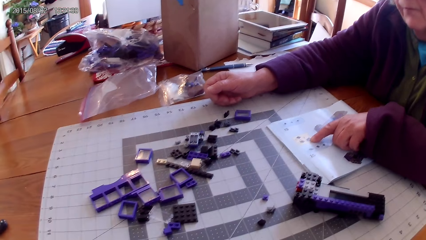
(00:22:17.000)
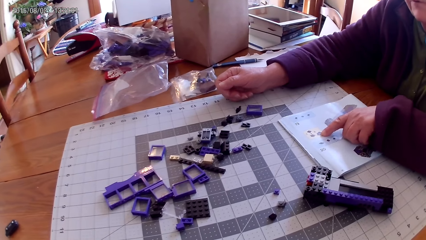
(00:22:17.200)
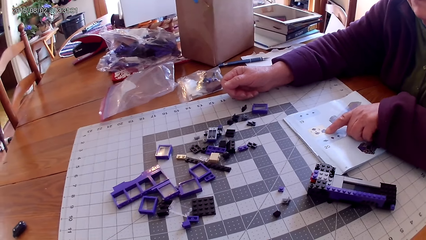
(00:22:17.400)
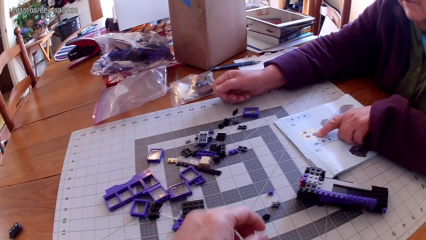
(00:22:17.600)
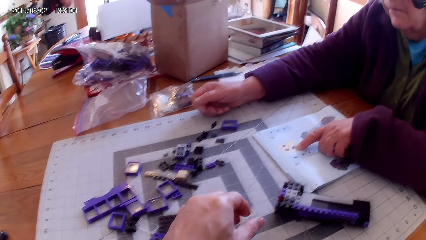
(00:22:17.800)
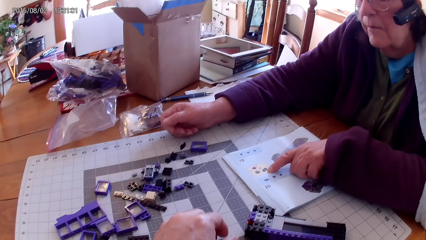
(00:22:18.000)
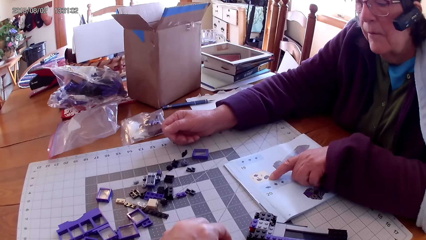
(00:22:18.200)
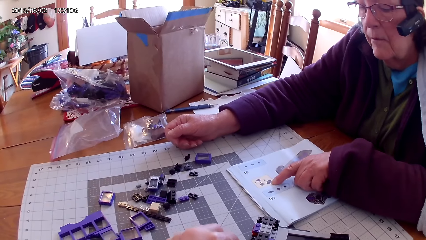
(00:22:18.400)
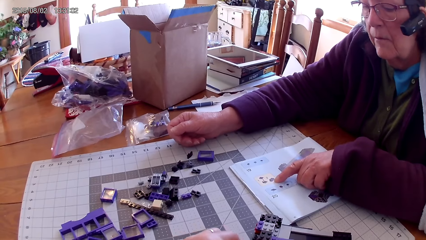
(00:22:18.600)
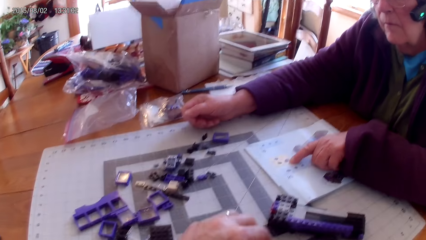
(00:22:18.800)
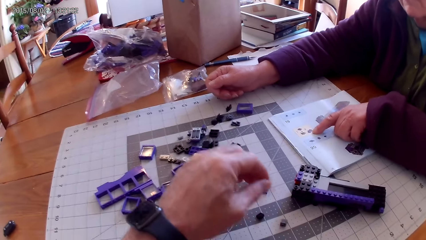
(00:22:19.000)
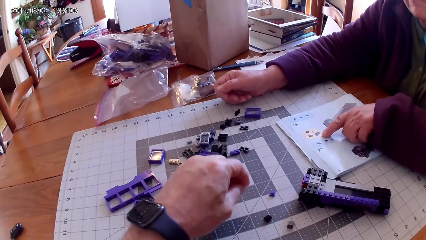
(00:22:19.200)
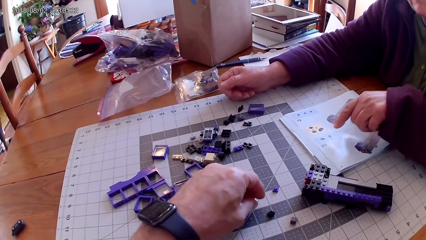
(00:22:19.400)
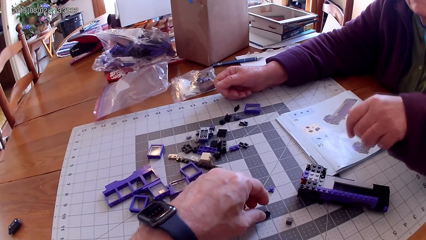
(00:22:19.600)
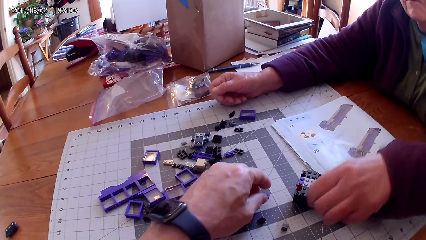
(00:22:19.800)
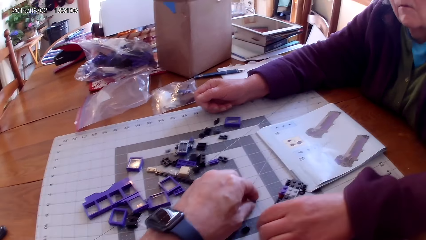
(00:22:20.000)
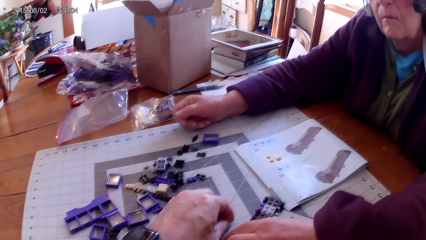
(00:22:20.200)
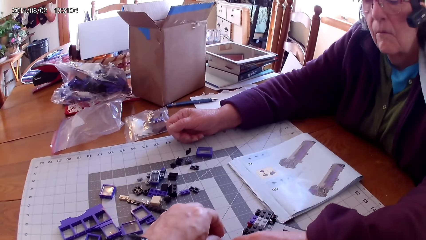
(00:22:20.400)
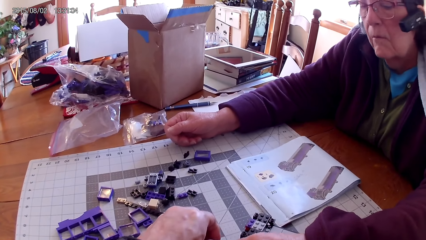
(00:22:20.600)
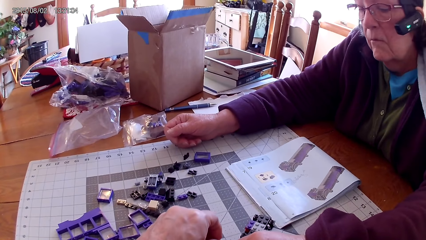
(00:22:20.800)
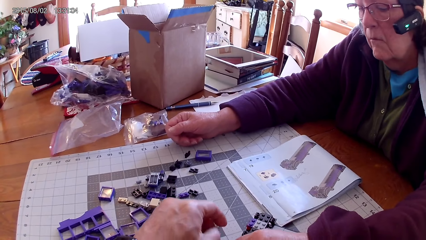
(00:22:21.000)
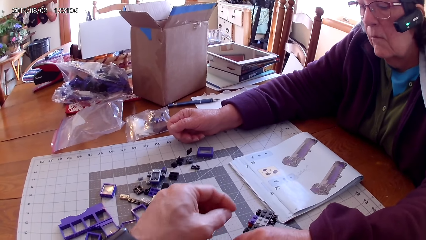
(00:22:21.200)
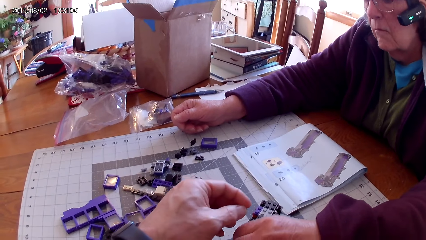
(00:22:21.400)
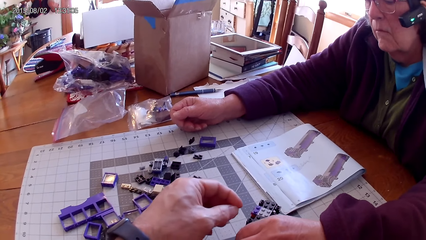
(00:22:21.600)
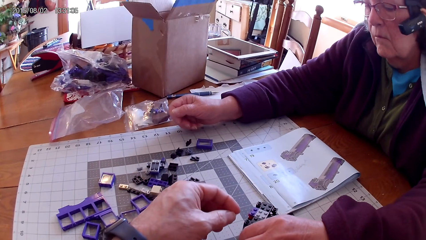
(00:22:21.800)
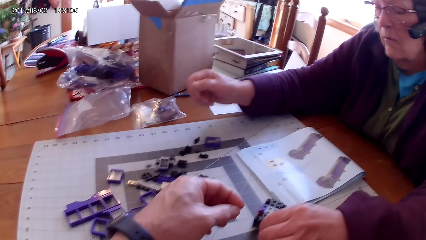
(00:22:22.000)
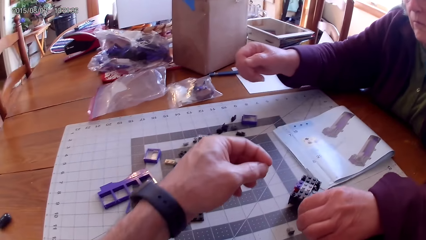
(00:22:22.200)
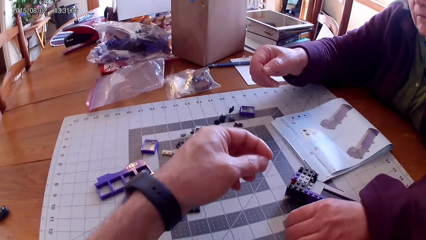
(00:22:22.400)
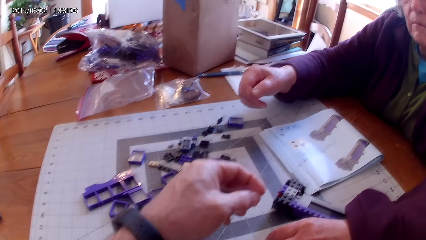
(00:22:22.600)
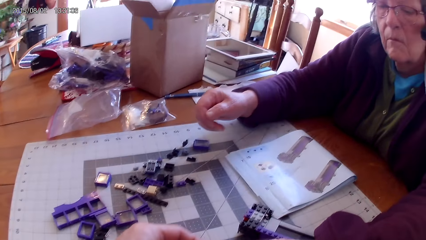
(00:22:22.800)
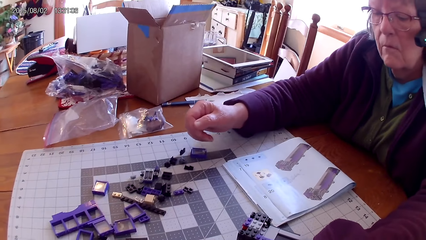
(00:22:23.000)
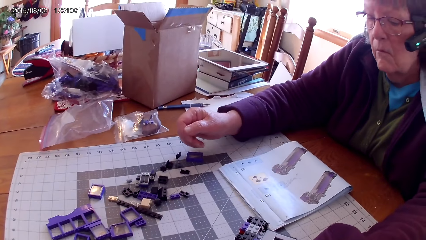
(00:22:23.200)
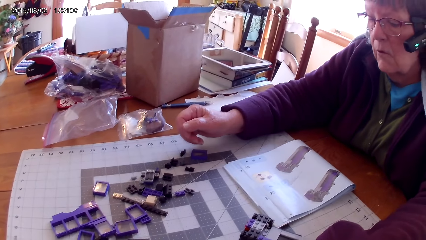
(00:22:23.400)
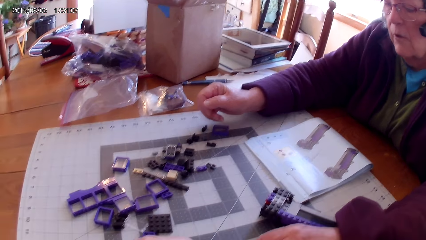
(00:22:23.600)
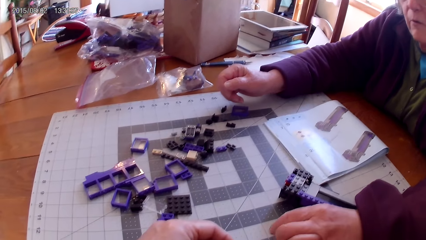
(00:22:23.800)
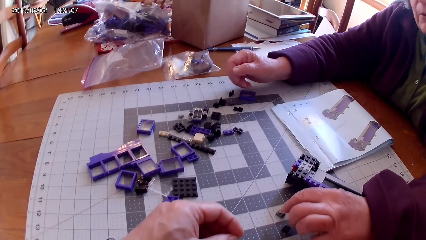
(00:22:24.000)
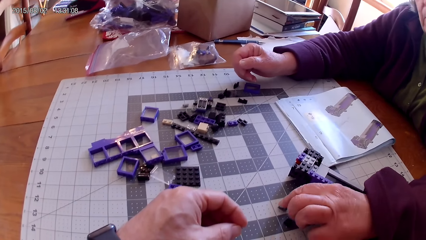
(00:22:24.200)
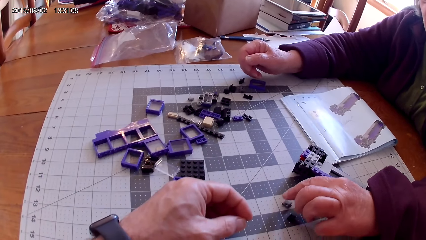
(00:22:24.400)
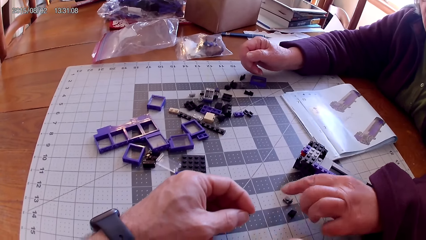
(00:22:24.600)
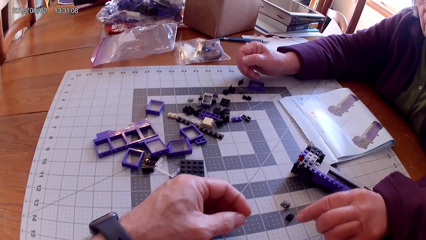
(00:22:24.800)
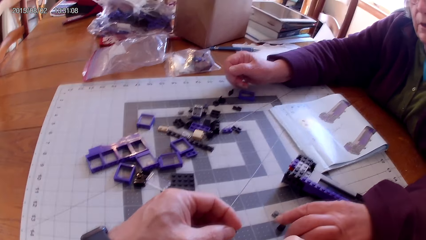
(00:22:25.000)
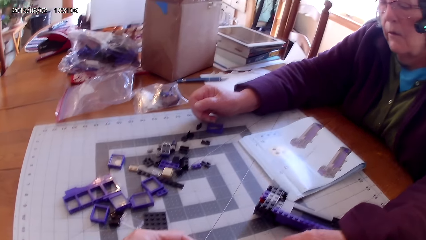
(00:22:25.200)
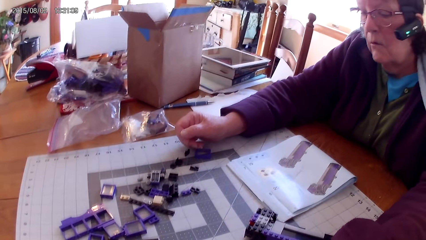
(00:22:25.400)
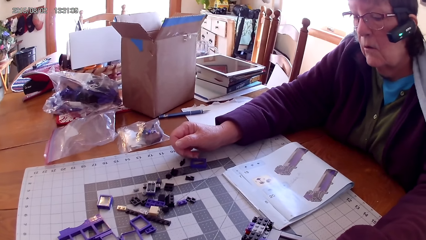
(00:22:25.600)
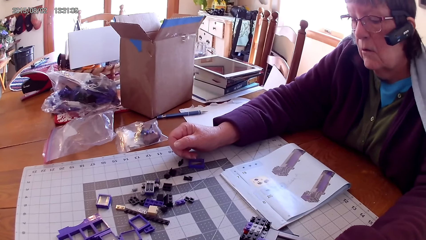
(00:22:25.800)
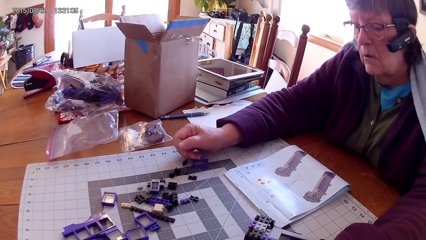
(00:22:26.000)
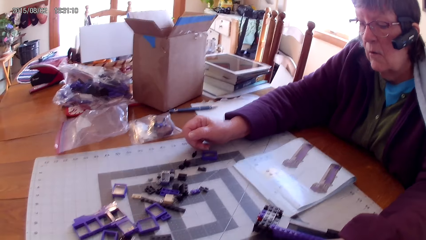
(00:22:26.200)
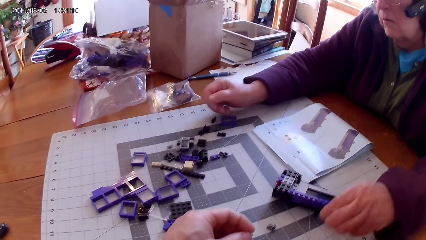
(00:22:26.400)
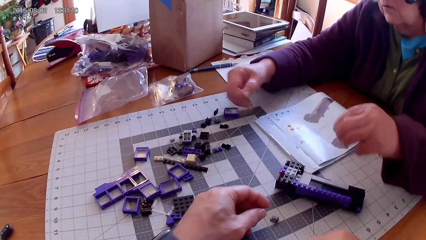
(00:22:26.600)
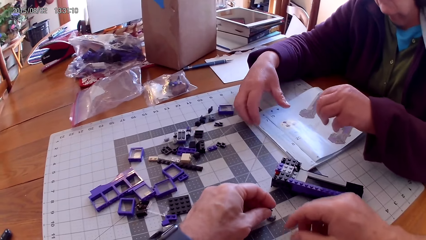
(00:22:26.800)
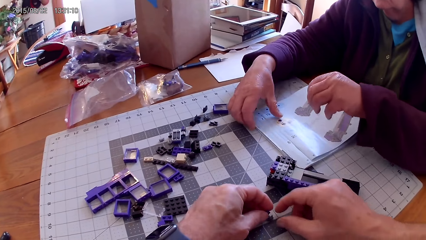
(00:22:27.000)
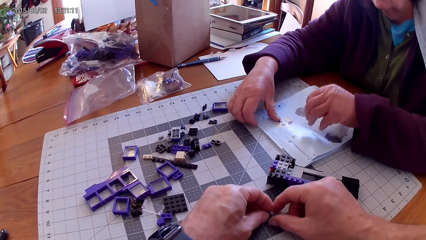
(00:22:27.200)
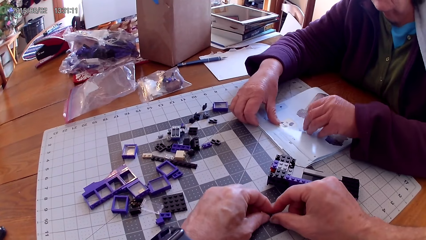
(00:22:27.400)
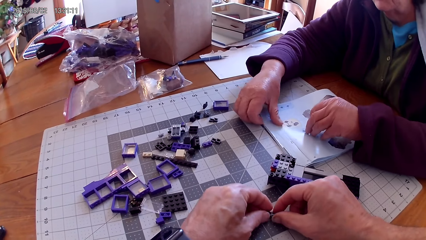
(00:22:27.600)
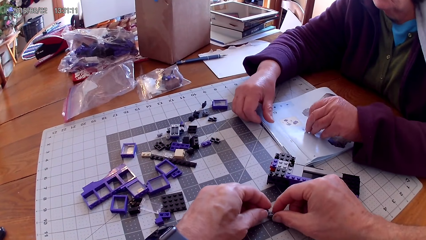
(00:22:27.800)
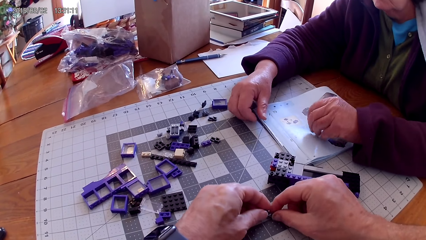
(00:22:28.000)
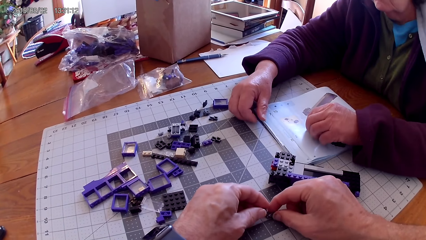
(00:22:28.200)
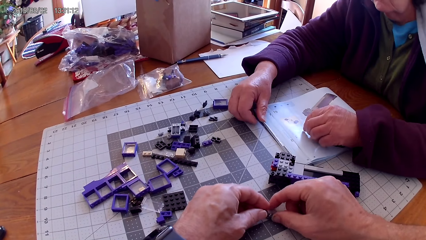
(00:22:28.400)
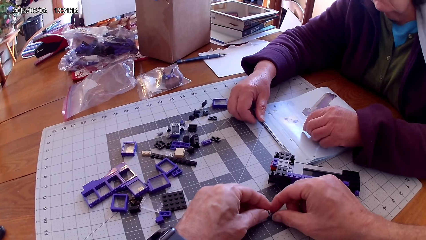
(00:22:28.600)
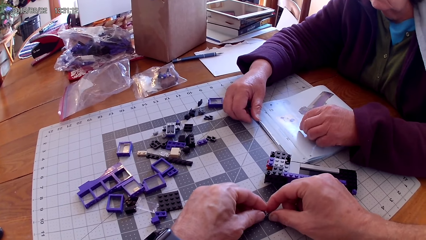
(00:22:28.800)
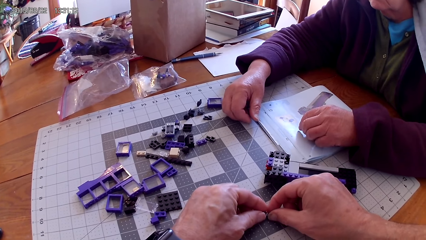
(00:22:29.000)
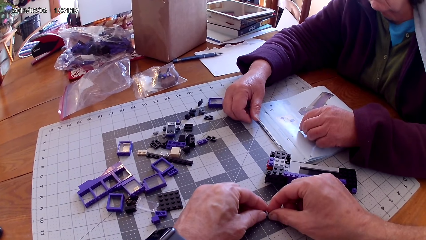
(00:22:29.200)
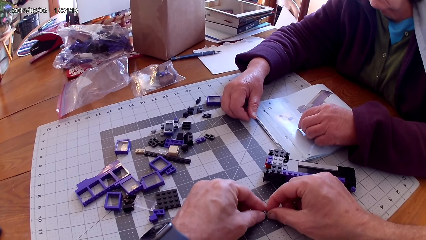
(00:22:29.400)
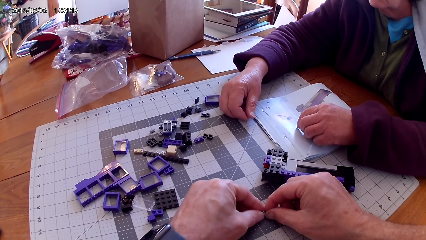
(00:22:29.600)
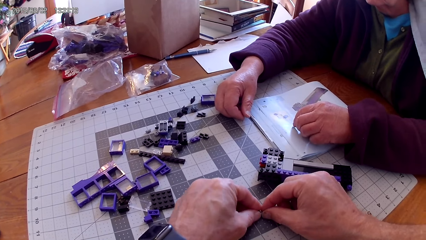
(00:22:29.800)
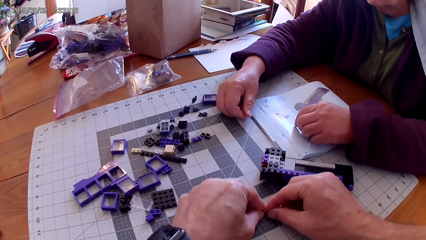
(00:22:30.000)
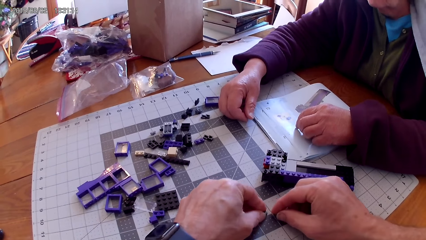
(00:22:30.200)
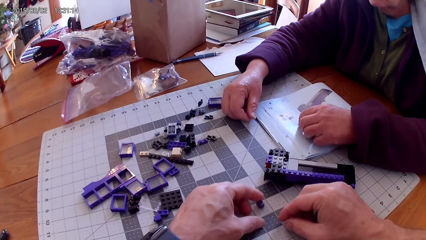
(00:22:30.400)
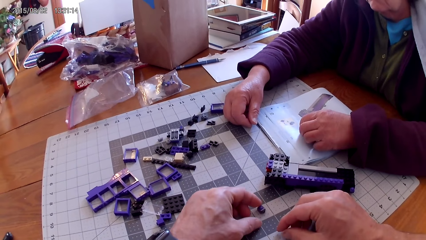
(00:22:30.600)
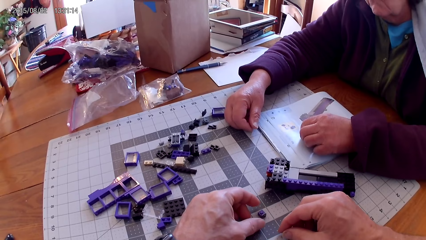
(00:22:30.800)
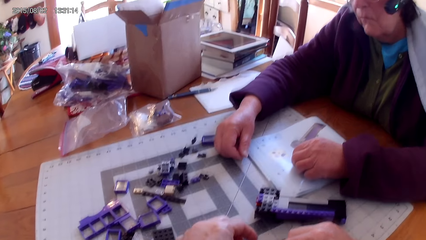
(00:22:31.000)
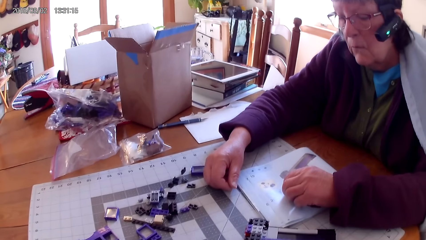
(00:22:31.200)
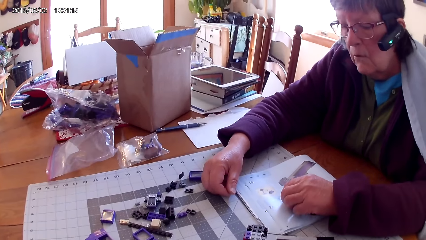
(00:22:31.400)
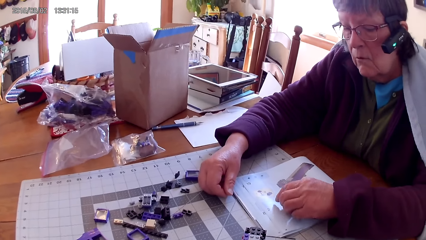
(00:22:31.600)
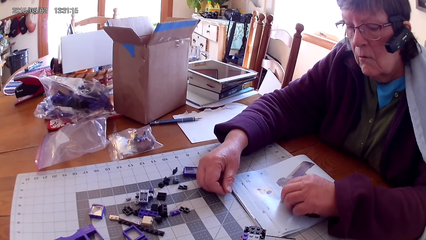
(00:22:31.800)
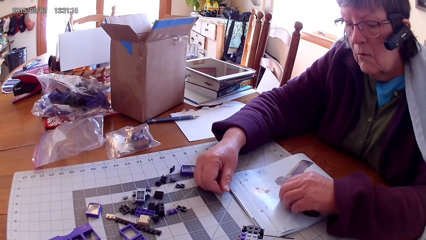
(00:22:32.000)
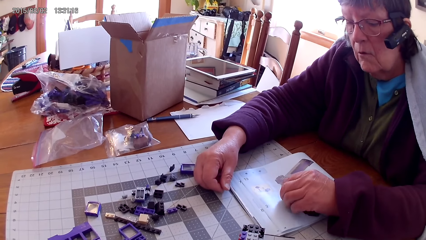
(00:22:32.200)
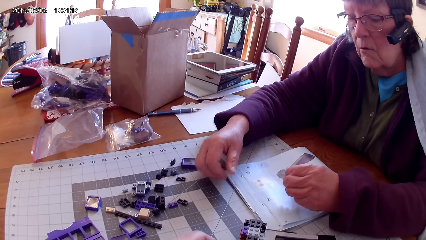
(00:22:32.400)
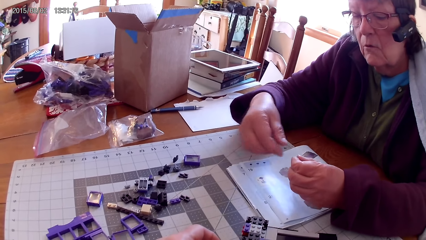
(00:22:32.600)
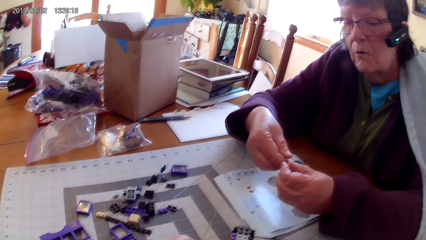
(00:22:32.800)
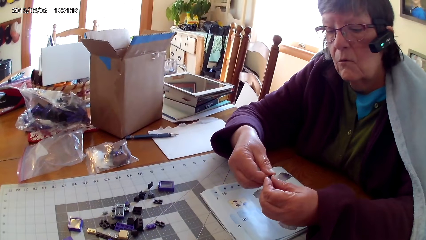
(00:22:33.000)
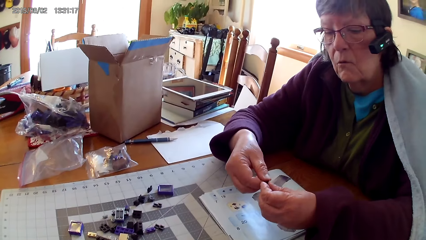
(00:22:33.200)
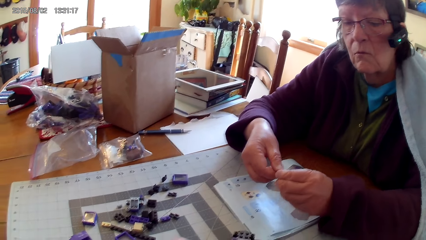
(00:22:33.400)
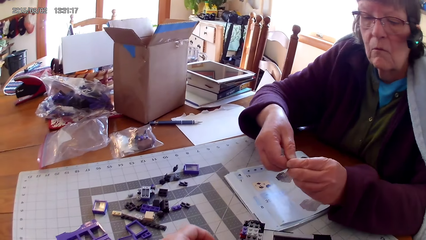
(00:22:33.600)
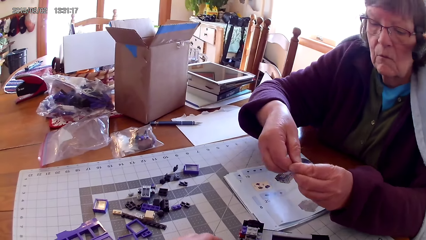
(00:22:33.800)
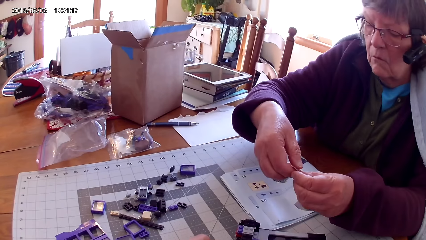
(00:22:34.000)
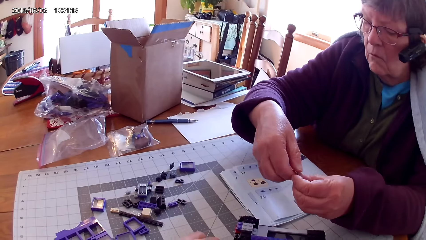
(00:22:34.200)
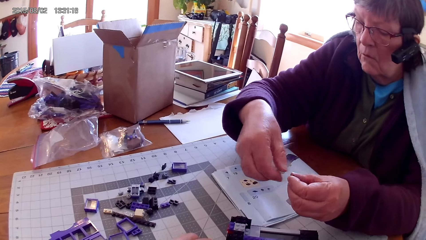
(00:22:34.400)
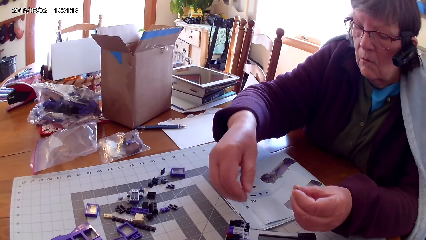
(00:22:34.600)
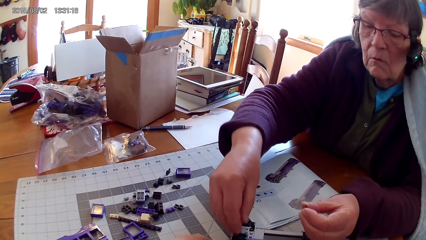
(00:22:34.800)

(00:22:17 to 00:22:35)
The camera wearer takes a spare part. He moves the spare part. A woman takes a spare part and holds a plastic. The woman points on spare parts on the table. The camera wearer looks around. The woman touches the manual book. The camera wearer holds the plastic with his hands. The woman reads the manual book. The camera wearer fixes the spare part. The woman picks up the plastic and holds the spare part.
